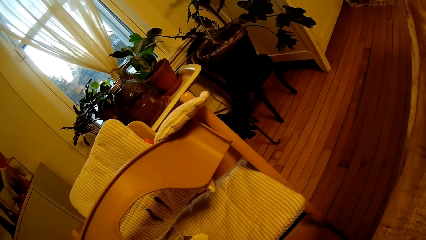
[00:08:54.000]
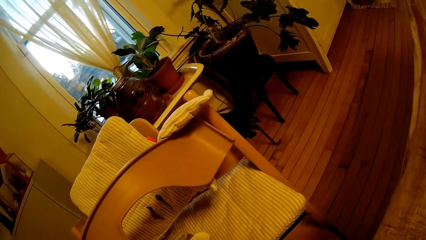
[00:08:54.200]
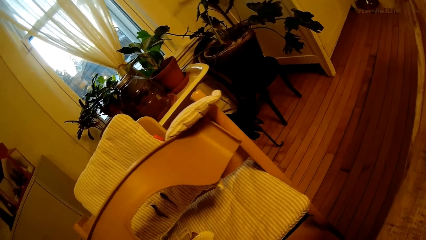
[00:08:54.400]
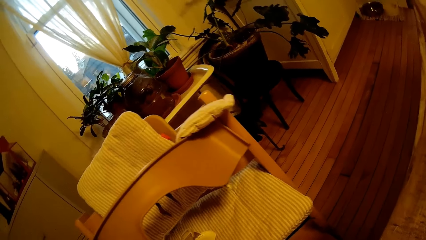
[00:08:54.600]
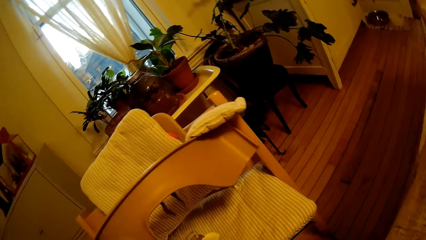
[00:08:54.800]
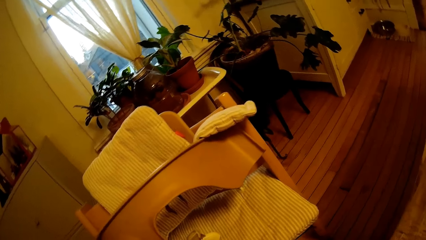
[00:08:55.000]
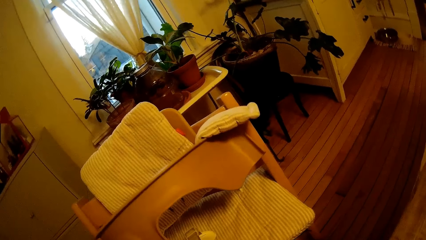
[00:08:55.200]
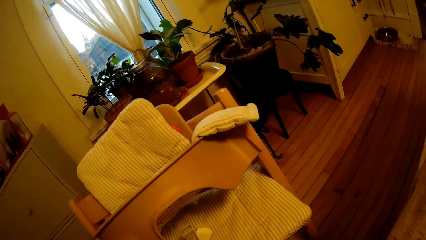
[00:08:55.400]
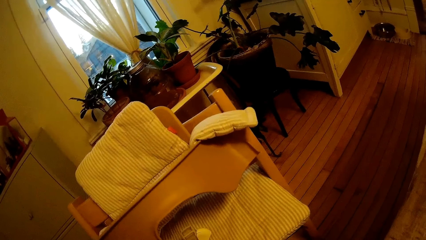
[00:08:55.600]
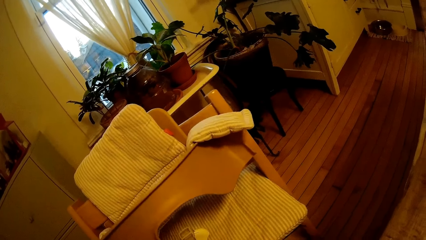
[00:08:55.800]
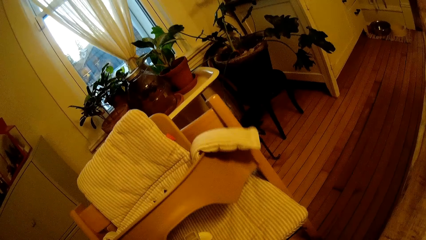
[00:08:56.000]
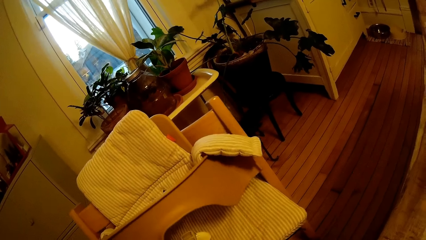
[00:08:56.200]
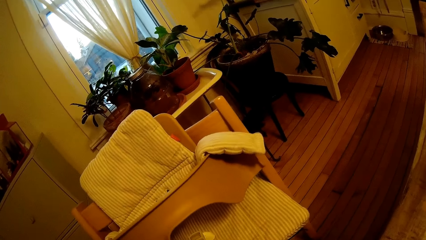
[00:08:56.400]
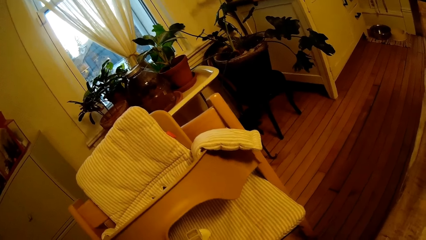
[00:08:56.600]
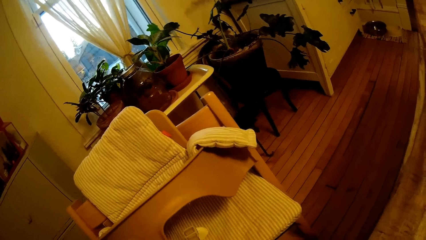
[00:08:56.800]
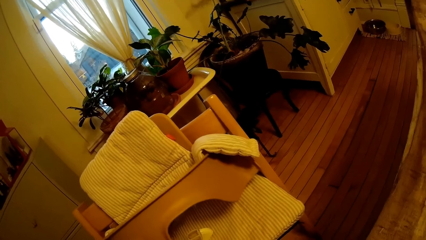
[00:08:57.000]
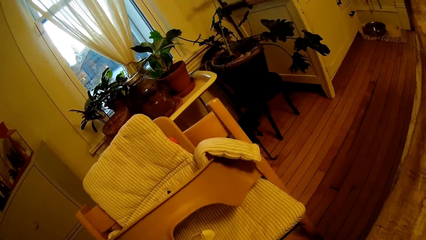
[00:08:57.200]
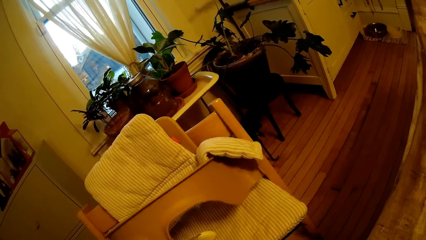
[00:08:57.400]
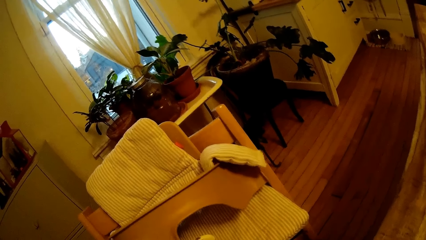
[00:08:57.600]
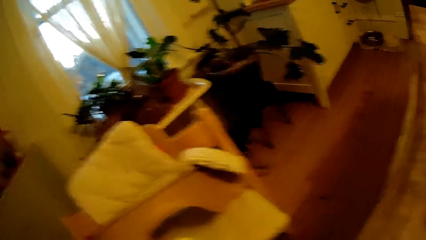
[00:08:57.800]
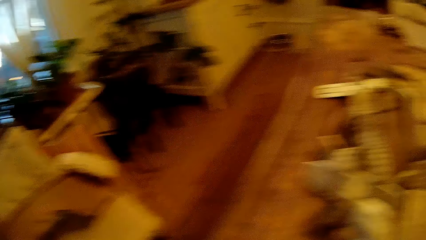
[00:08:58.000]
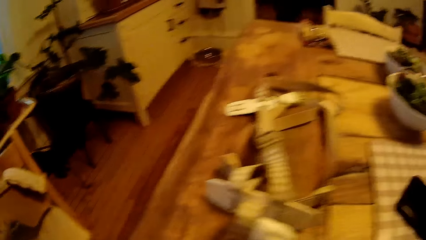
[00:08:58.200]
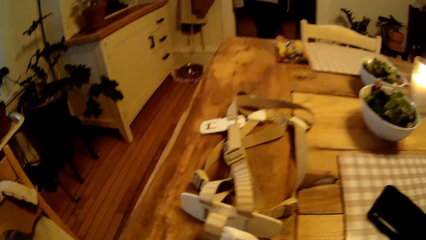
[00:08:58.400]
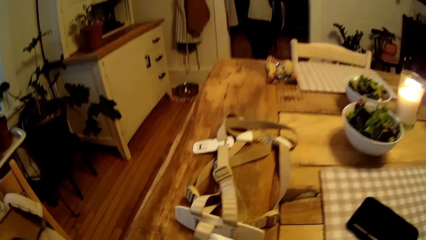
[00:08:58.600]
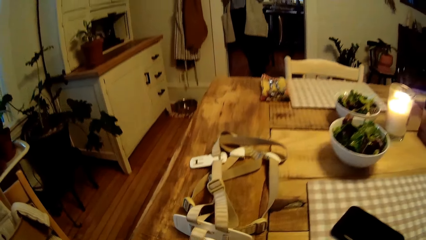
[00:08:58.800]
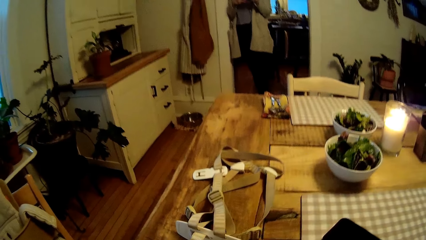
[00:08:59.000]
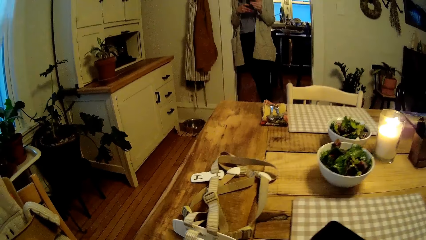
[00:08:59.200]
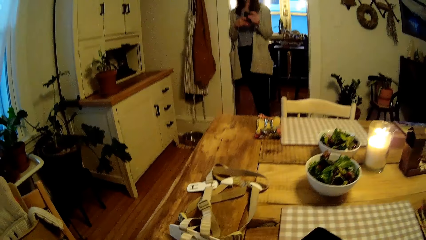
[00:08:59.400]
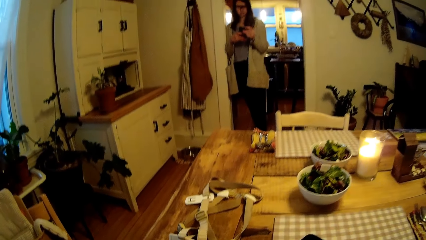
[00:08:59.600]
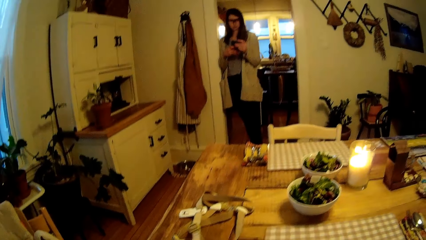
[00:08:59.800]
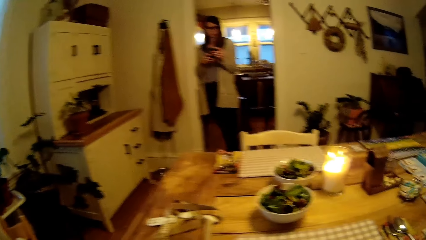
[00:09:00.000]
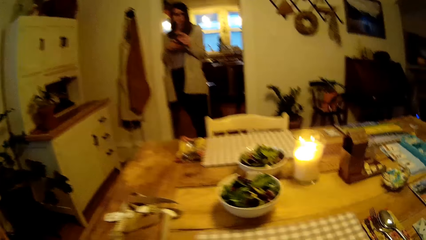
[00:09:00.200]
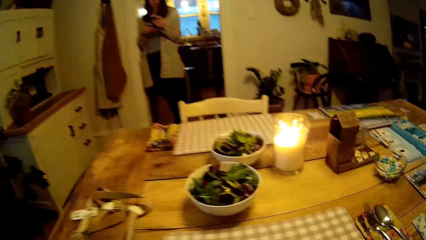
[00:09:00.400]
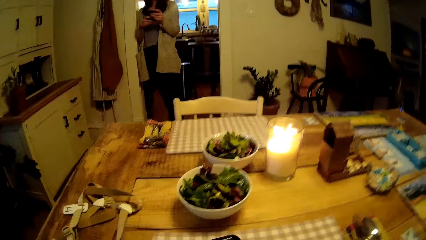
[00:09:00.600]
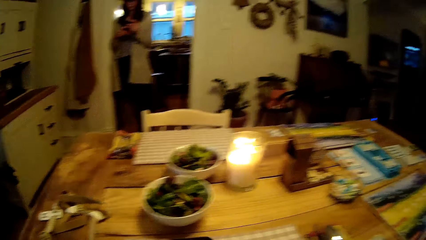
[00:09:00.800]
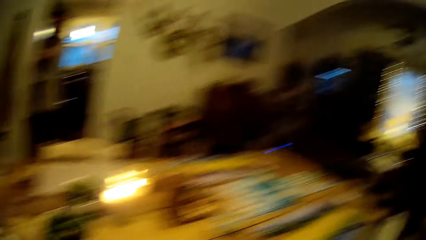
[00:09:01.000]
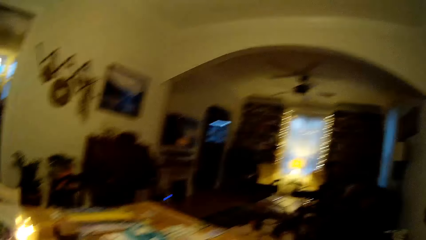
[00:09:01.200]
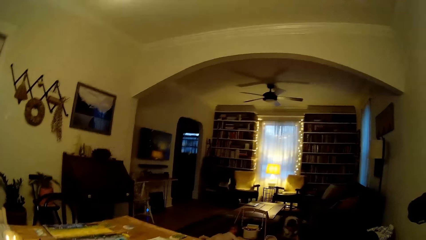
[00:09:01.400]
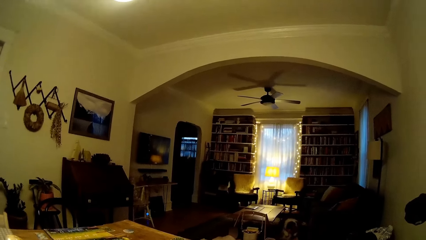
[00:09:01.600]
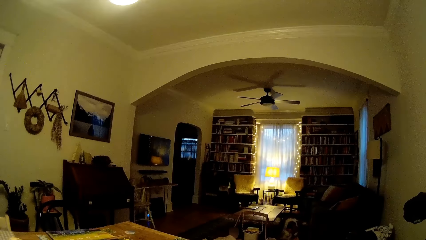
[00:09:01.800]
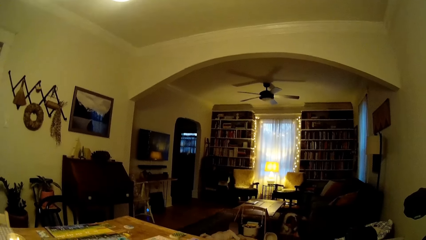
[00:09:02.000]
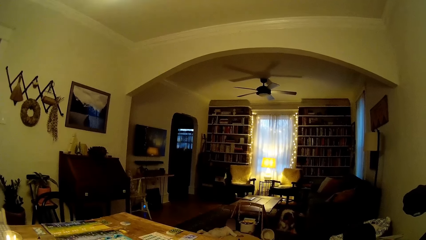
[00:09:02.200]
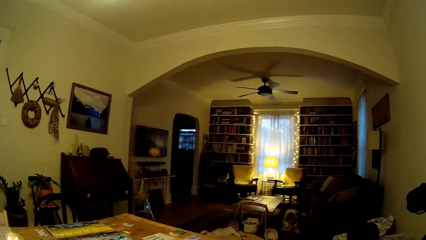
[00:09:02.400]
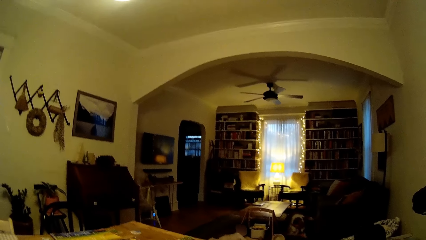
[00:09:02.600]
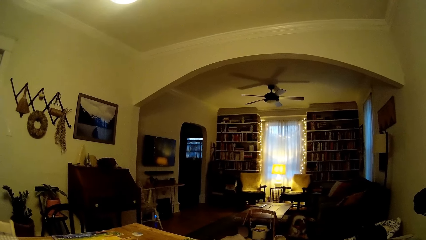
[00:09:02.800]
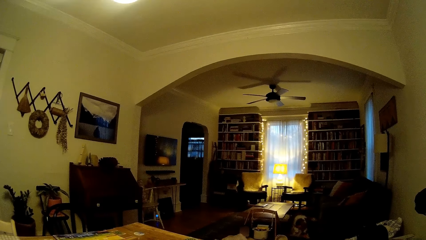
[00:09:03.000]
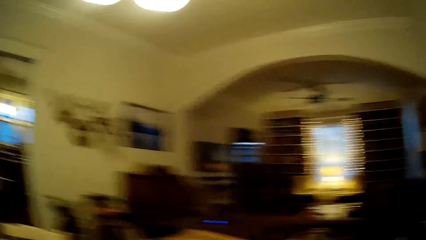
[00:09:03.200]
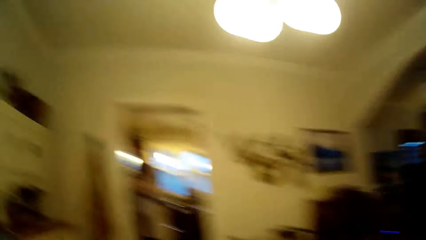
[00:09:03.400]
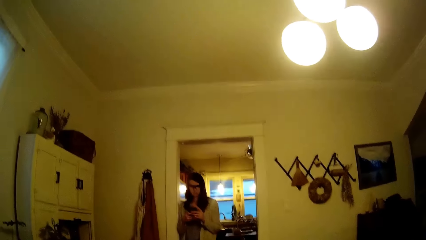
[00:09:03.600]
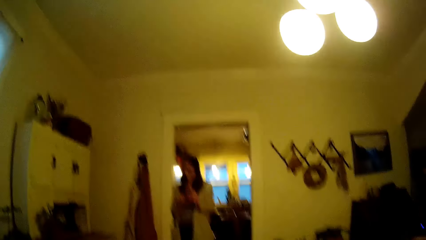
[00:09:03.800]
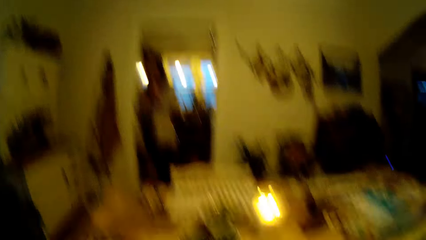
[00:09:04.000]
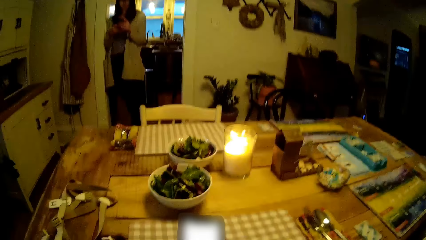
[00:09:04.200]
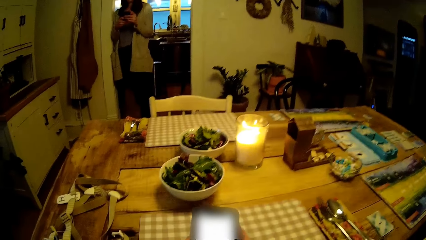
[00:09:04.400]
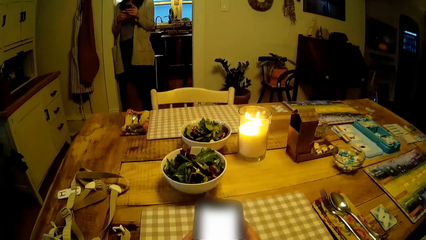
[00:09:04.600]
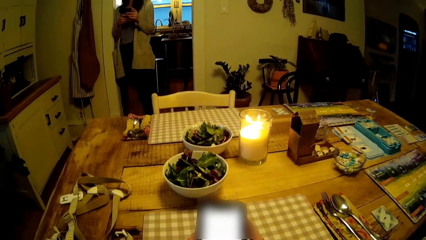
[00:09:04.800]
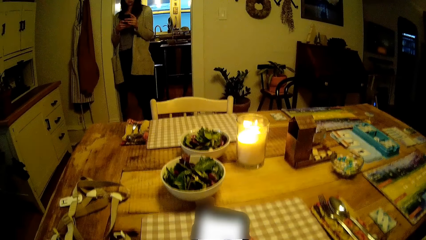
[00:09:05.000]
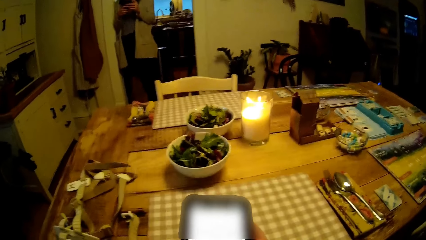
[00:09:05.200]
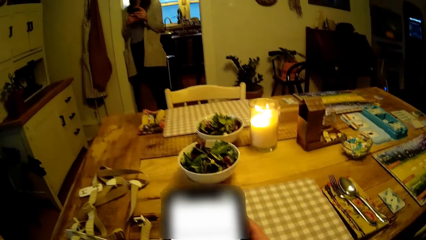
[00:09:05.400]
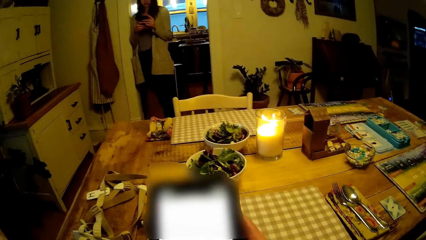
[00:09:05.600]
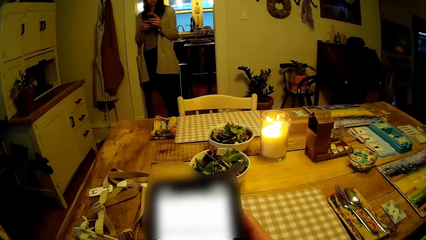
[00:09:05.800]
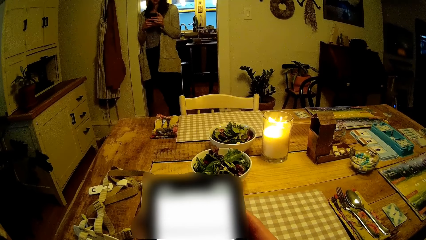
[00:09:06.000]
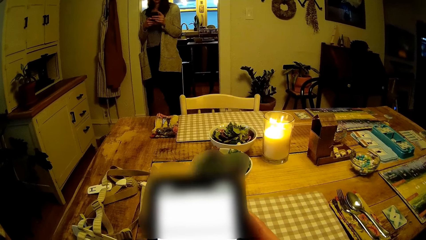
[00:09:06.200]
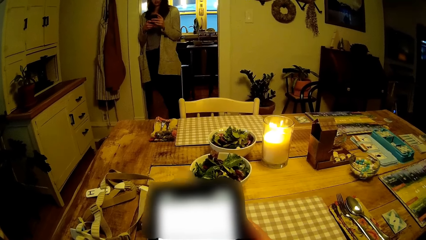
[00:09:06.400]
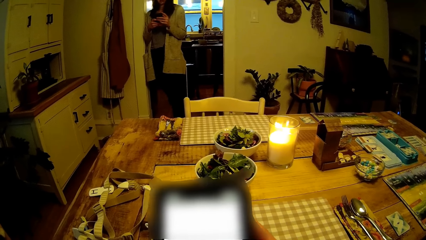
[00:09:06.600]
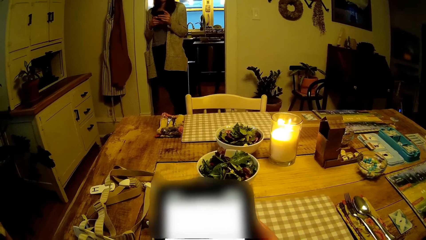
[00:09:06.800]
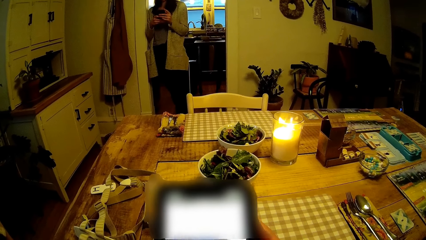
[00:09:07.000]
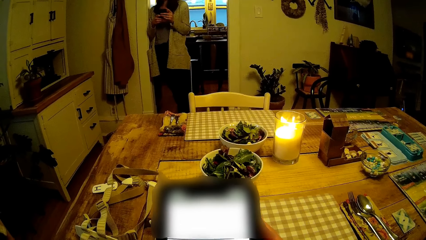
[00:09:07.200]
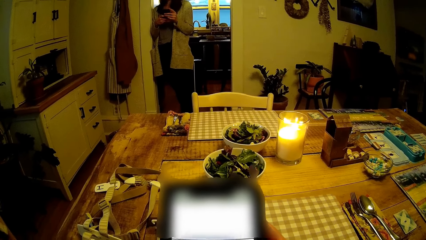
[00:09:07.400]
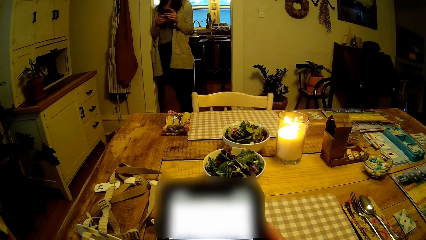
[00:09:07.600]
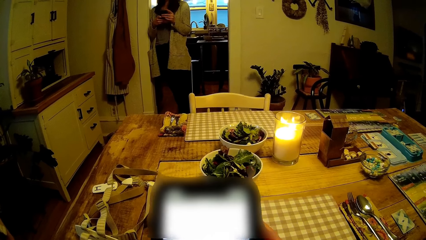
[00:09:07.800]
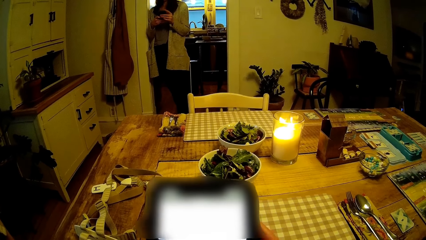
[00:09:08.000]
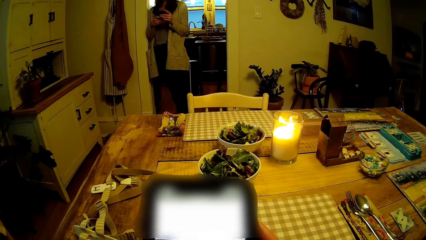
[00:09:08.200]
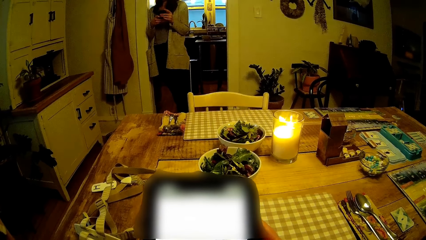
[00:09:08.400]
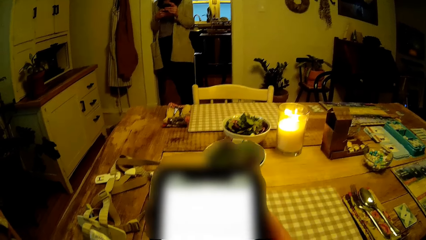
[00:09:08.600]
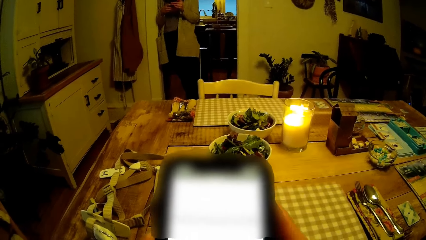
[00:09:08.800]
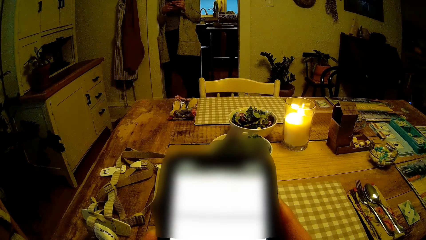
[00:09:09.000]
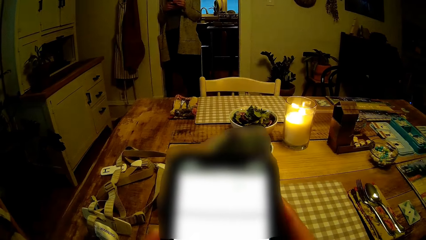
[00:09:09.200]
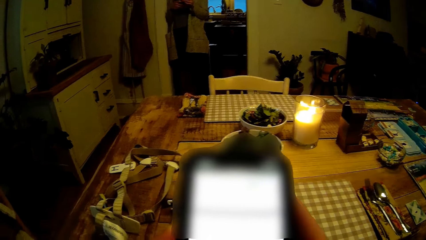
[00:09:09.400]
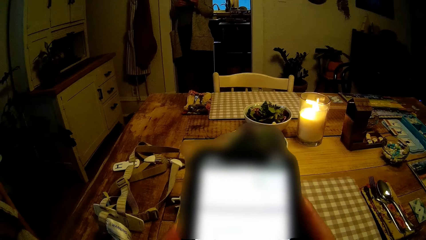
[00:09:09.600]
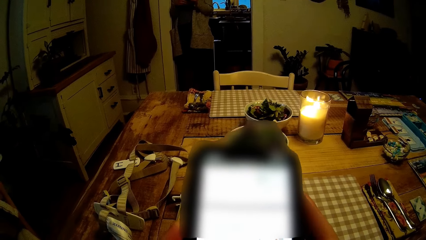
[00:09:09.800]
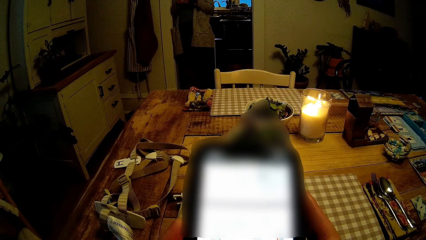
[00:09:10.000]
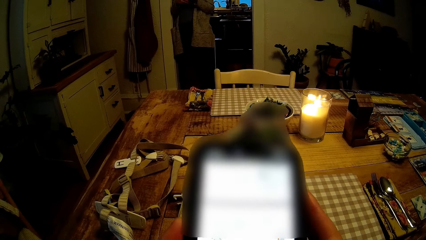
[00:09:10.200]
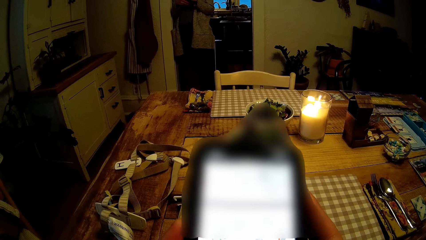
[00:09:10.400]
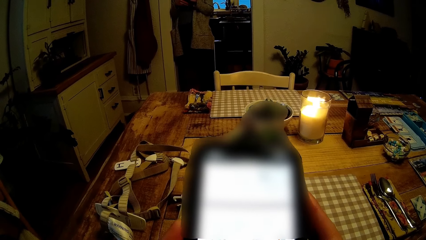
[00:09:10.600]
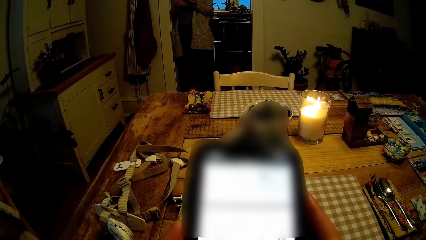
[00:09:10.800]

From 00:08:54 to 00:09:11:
The camera wearer looks around the house. The woman holds a phone in both hands. The camera wearer operates the phone with both hands.
